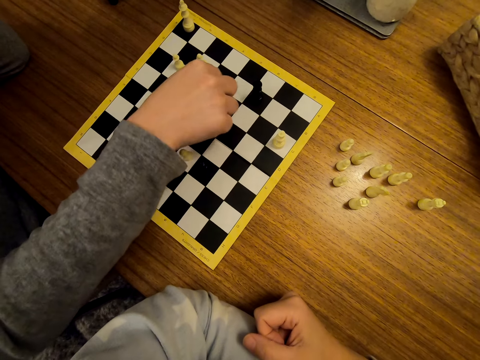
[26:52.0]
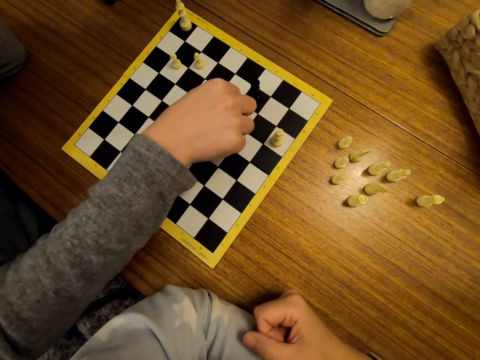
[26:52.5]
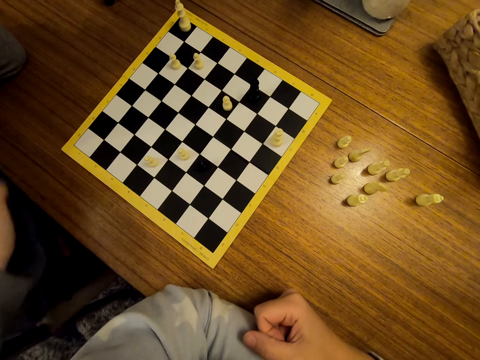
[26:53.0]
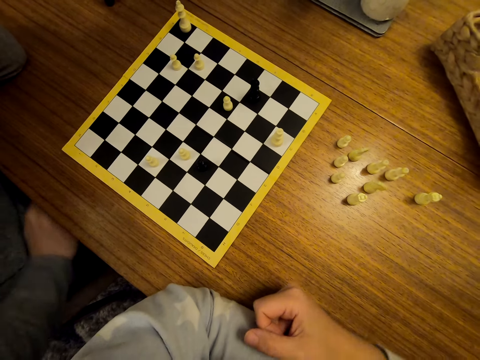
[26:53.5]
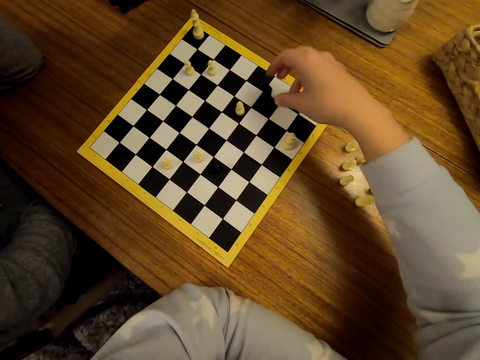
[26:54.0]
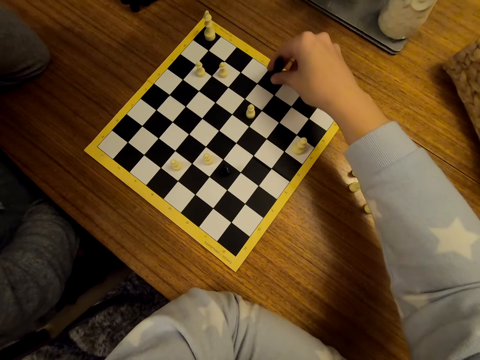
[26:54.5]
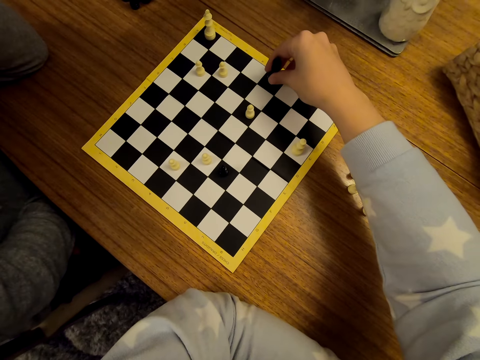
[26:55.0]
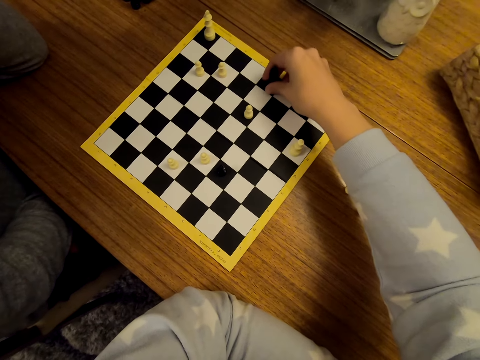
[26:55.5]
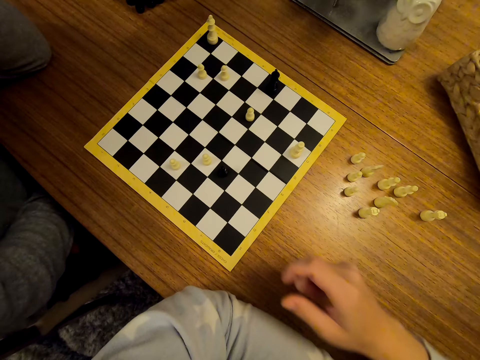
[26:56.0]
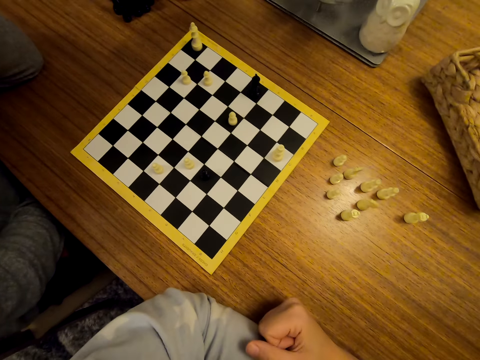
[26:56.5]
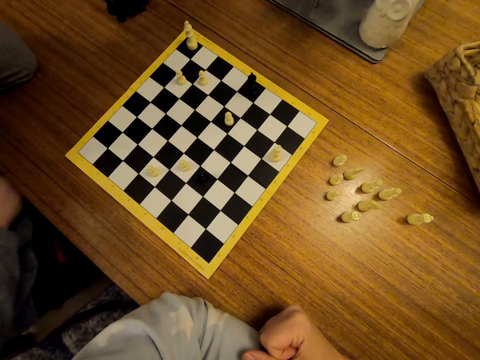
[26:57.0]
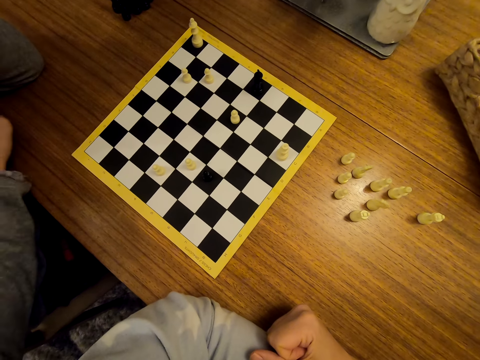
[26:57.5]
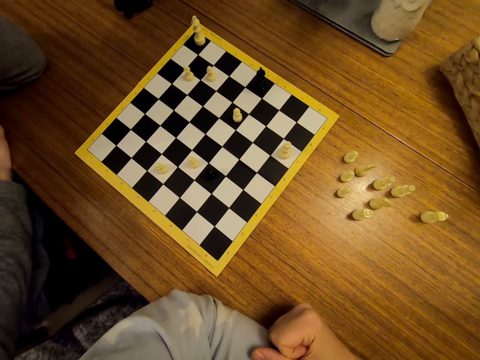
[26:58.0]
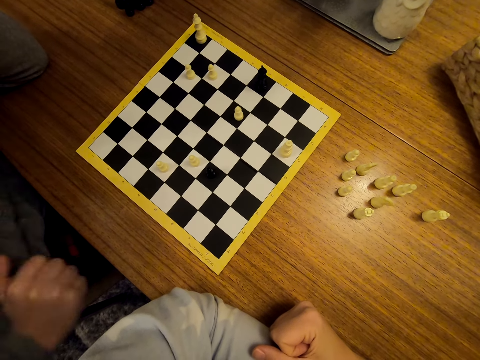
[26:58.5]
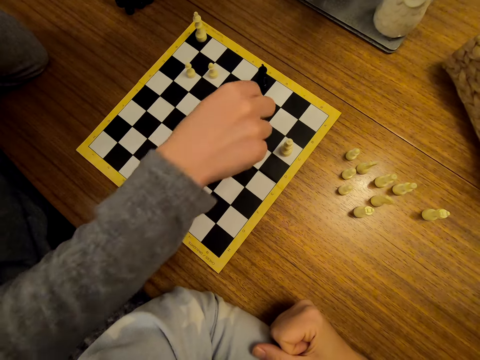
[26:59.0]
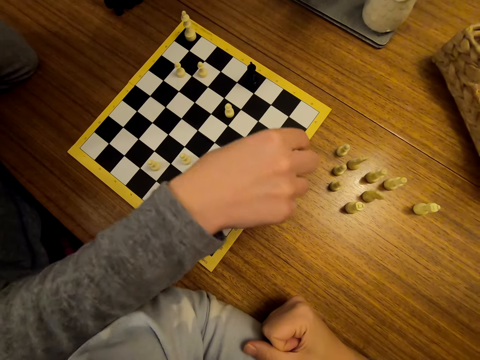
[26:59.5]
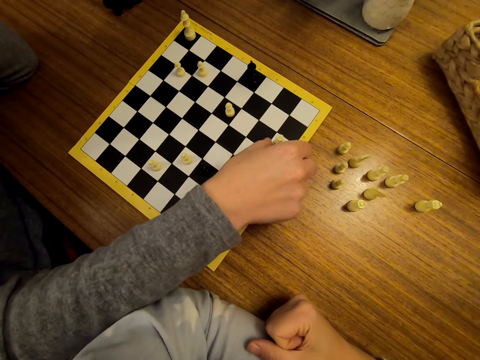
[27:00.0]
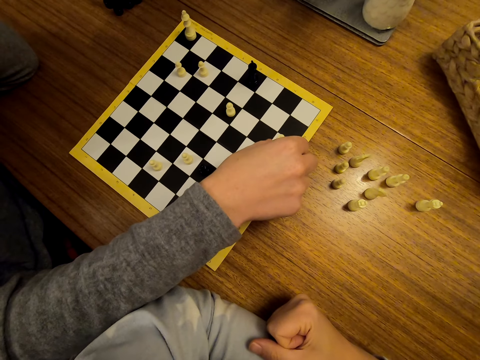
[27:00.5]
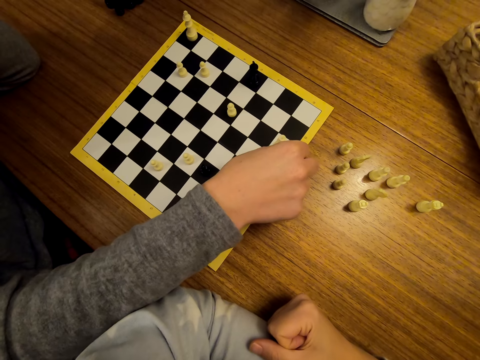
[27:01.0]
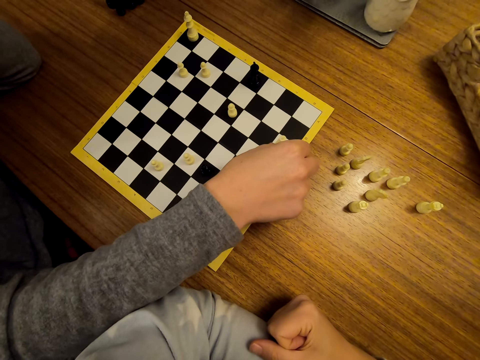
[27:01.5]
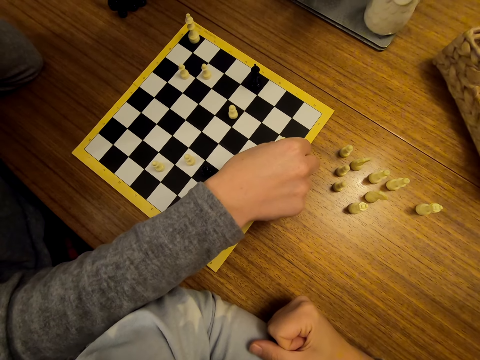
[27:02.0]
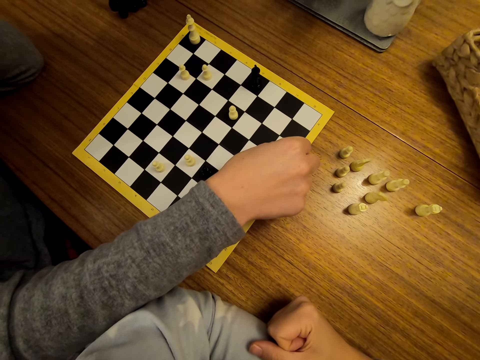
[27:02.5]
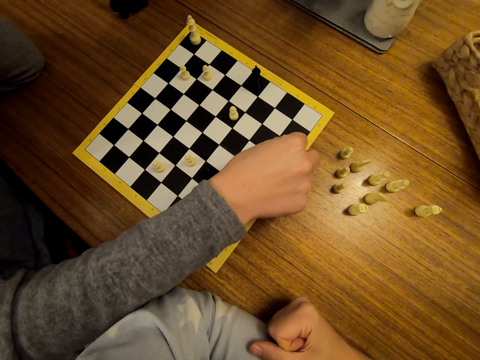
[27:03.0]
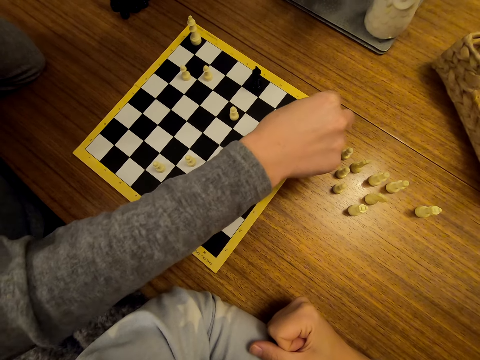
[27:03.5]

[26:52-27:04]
A man stares at the chess. The camera wearer shifts a chess piece on the chess board. They stare at the chess. The man shifts a chess piece on the chess board.

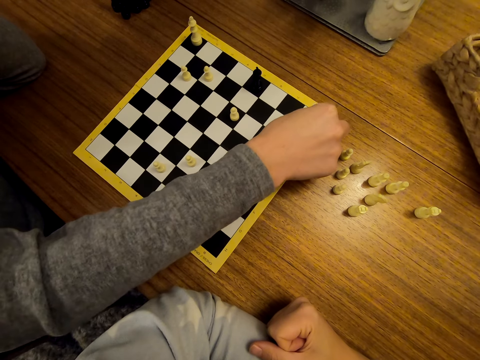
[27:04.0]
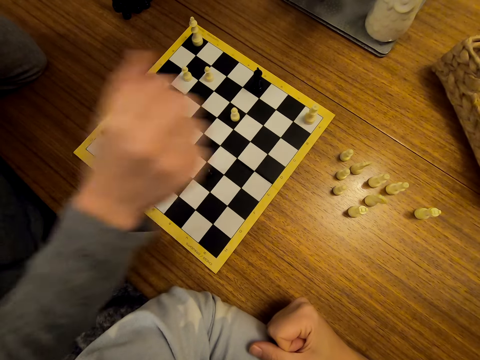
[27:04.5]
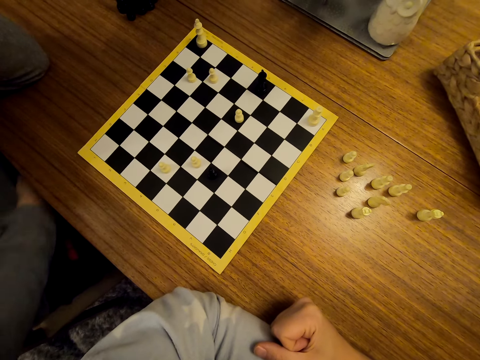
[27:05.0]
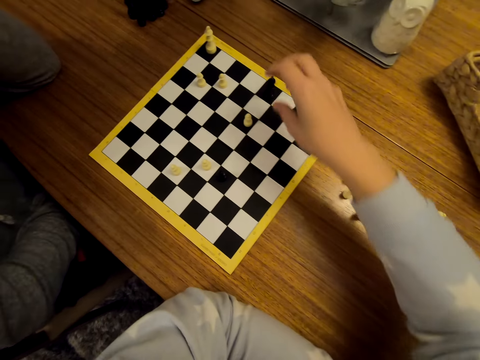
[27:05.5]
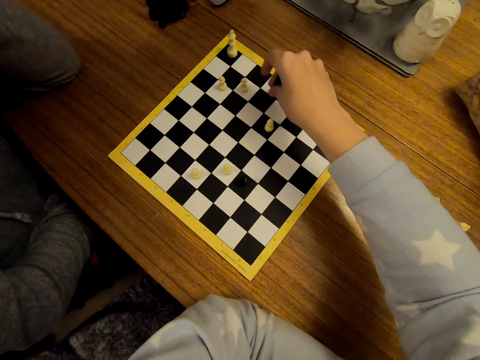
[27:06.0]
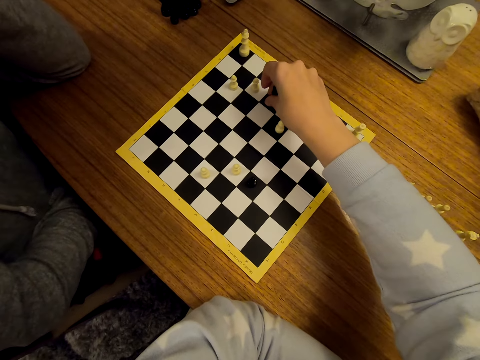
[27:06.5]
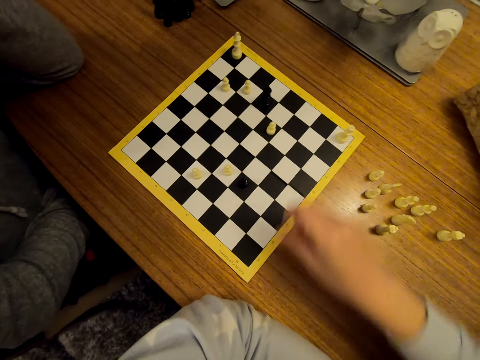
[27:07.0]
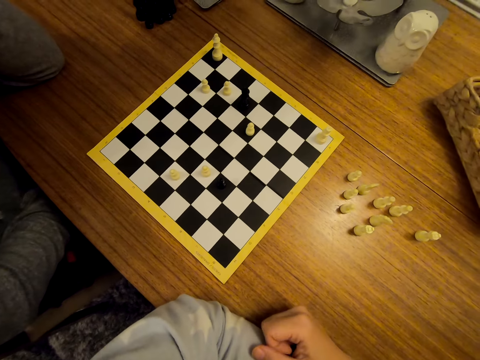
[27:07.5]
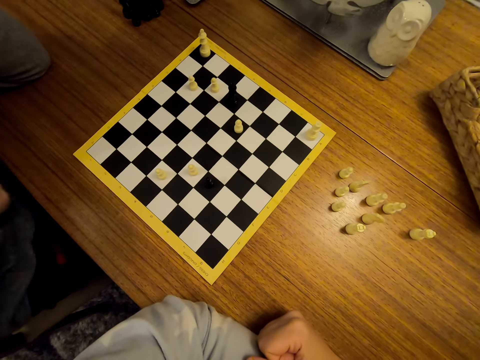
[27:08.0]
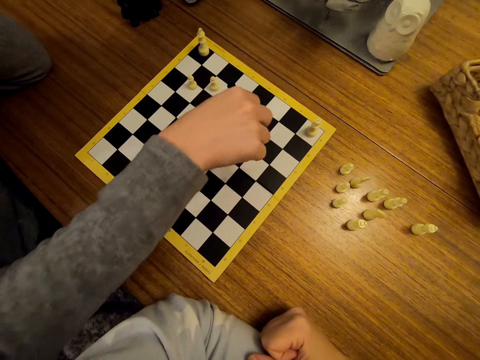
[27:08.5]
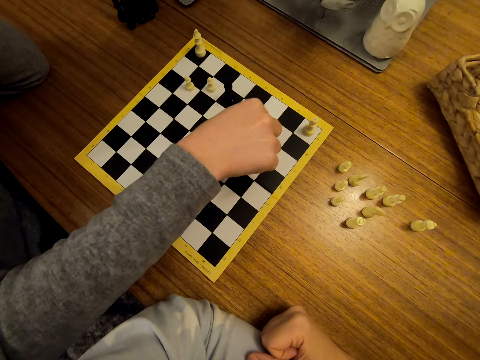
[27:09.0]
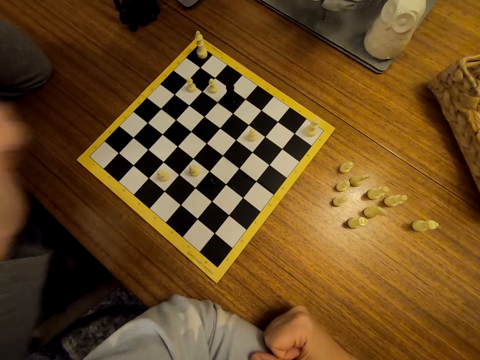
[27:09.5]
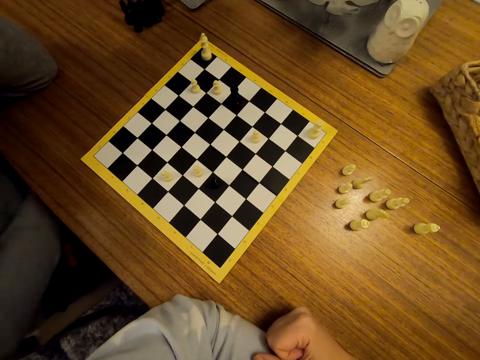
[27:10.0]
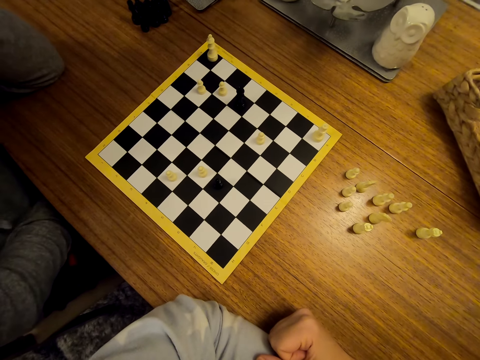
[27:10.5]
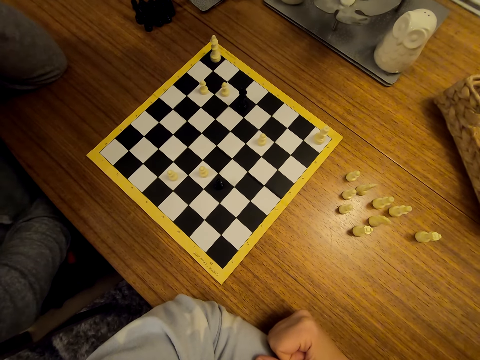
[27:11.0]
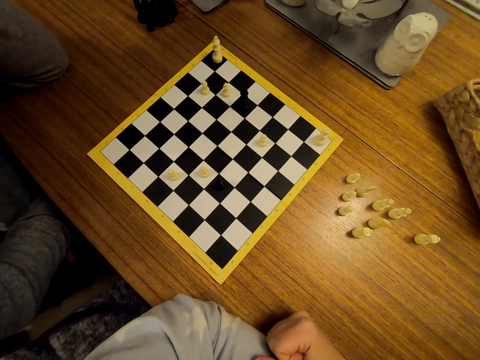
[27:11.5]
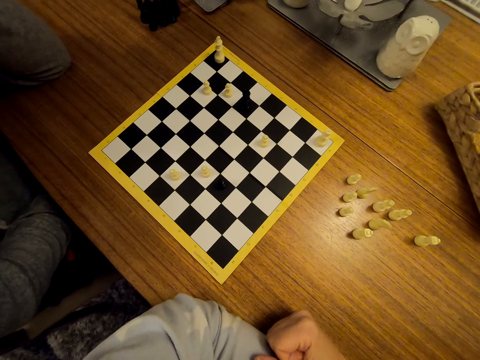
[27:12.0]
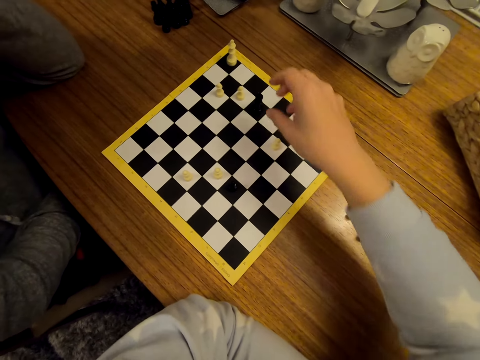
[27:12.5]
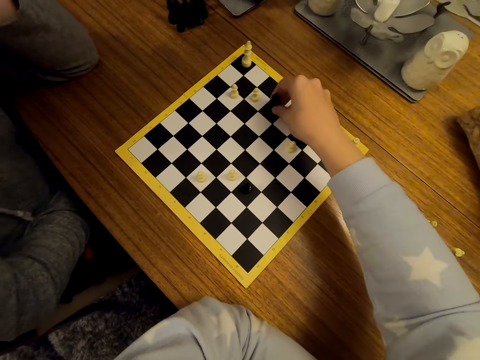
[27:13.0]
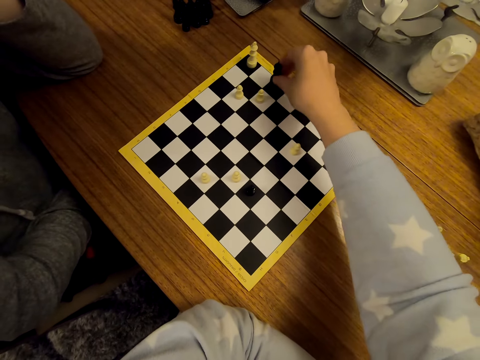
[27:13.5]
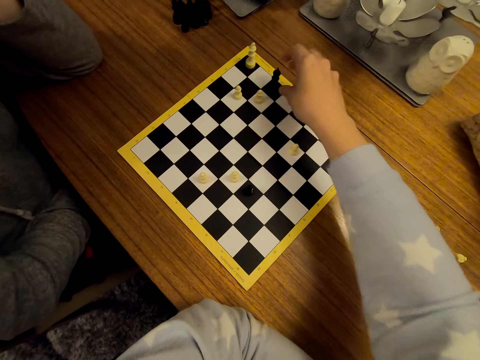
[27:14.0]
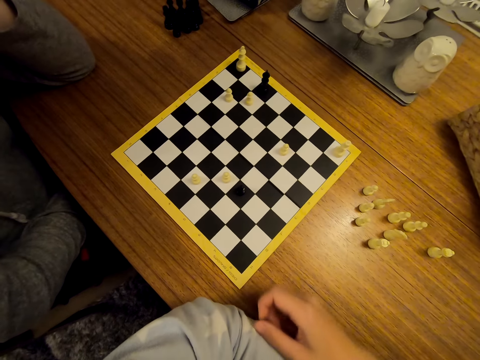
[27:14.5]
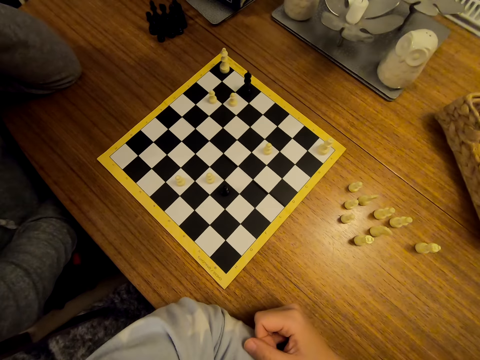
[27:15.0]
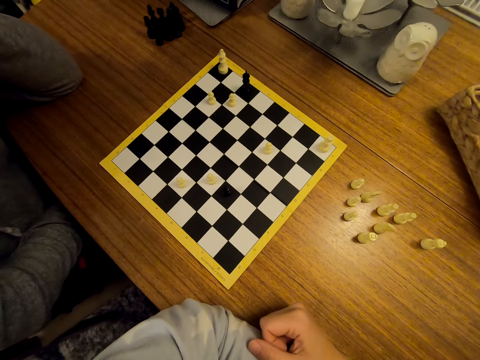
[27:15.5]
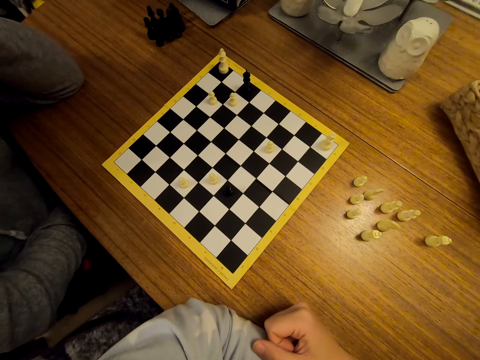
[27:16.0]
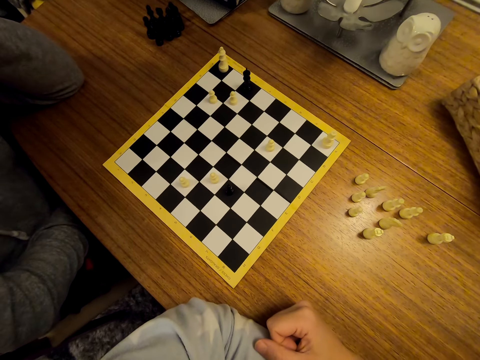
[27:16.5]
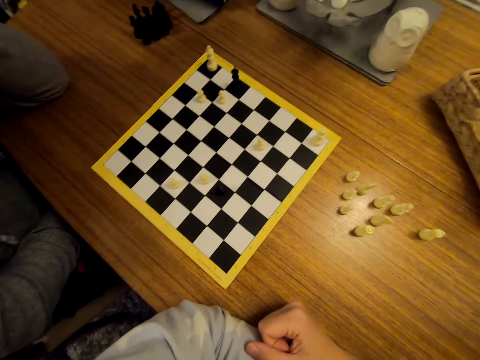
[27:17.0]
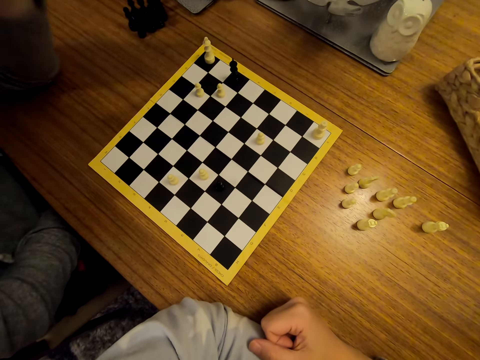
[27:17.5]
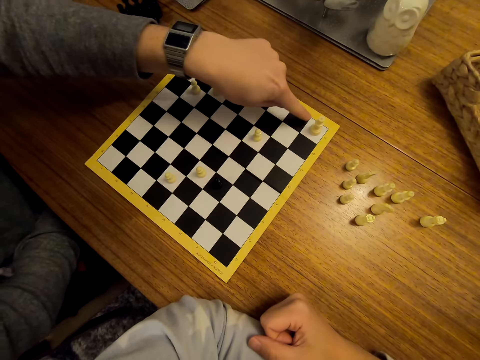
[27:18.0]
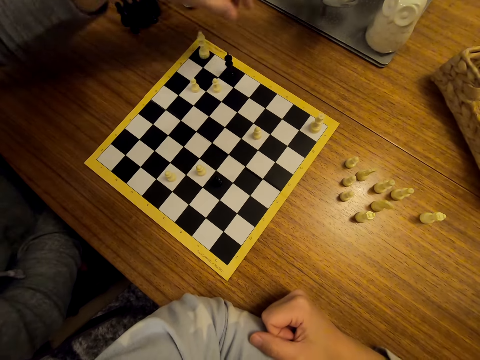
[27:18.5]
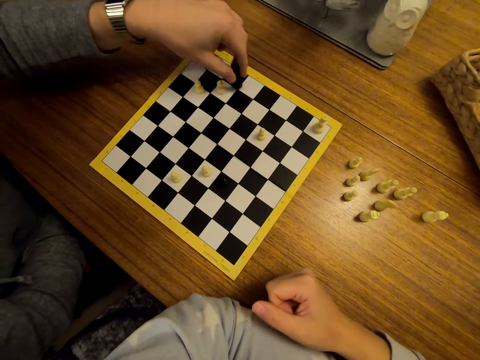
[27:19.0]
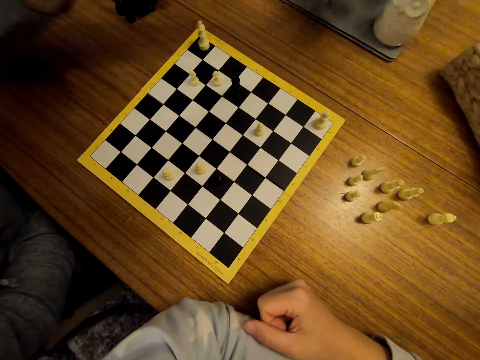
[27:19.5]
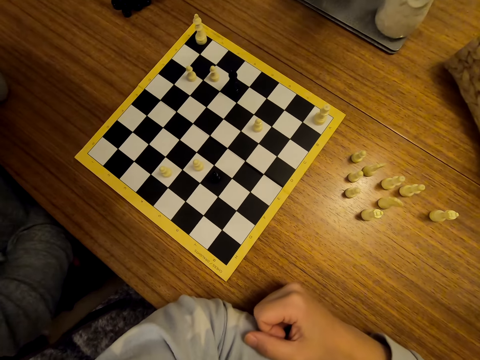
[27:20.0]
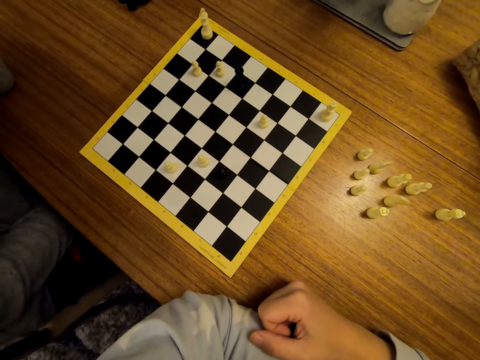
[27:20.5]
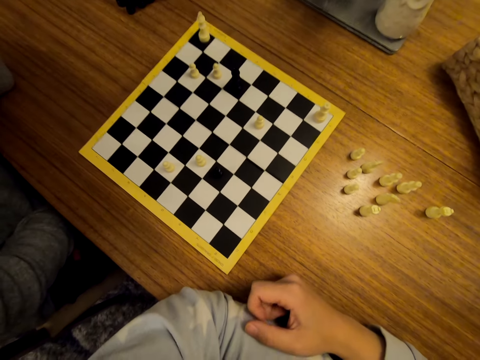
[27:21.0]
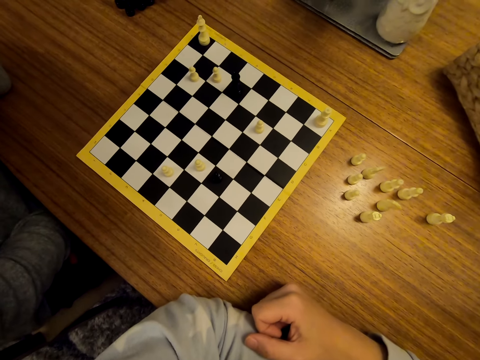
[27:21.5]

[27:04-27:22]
A man stares at the chess. The camera wearer shifts a chess piece on the chess board. They stare at the chess. The man shifts a chess piece on the chess board. The man stares at the chess. The camera wearer shifts a chess piece on the chess board. The man converses with the camera wearer. The camera wearer stares at the chess on the table. The man points at a chess piece on the chess board. The man shifts the chess piece on the chessboard. The man stares at the chess. The camera wearer stares at the chess.
